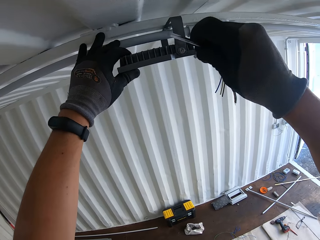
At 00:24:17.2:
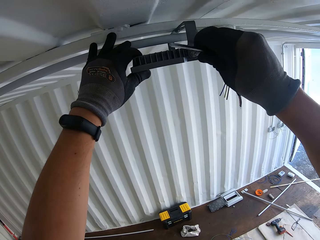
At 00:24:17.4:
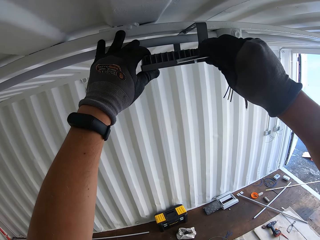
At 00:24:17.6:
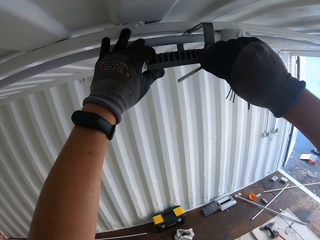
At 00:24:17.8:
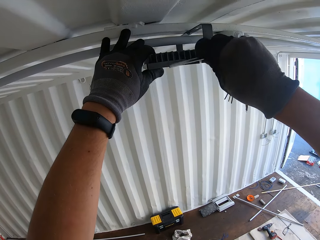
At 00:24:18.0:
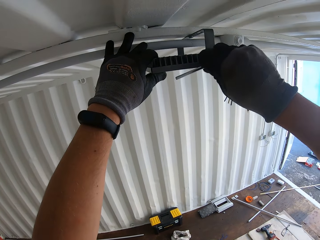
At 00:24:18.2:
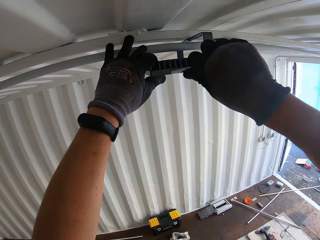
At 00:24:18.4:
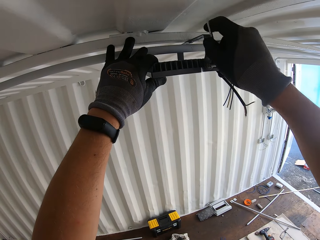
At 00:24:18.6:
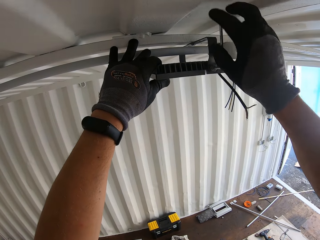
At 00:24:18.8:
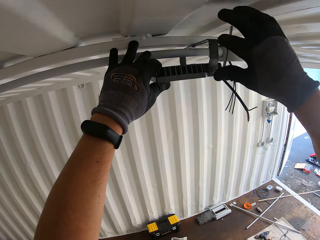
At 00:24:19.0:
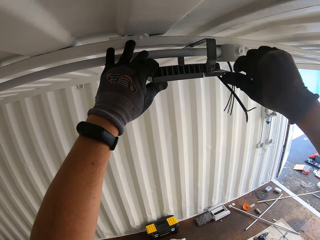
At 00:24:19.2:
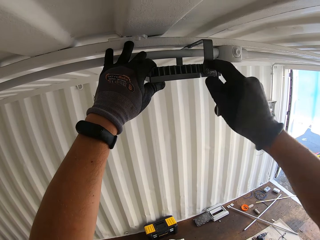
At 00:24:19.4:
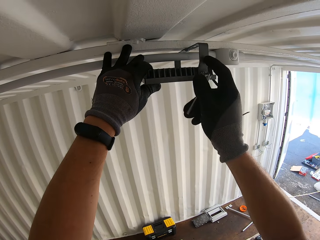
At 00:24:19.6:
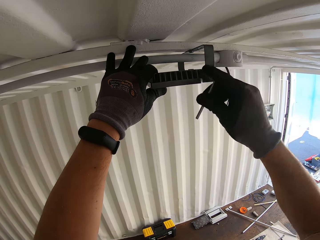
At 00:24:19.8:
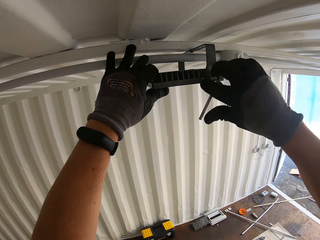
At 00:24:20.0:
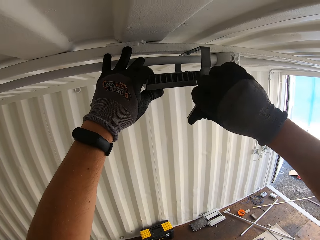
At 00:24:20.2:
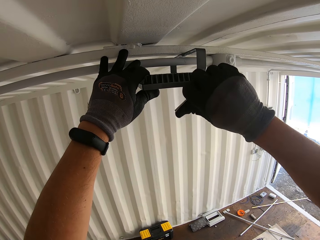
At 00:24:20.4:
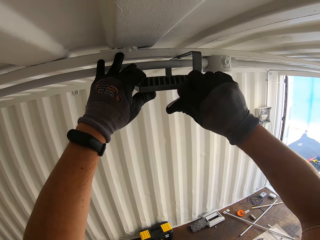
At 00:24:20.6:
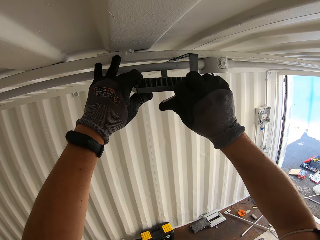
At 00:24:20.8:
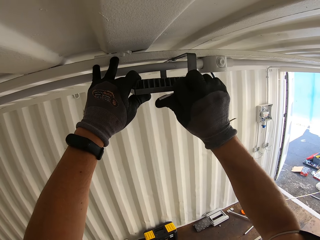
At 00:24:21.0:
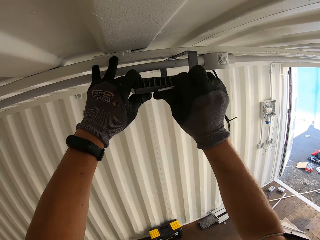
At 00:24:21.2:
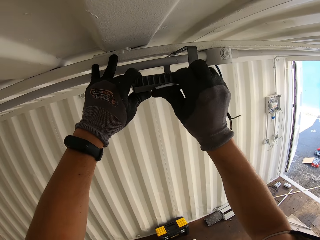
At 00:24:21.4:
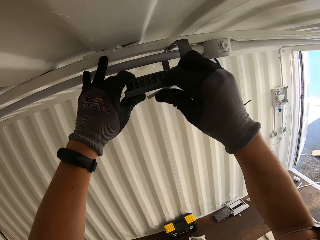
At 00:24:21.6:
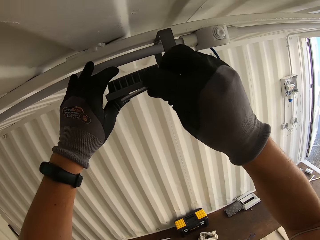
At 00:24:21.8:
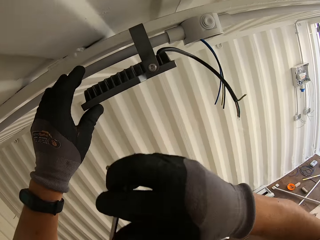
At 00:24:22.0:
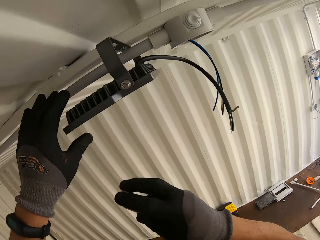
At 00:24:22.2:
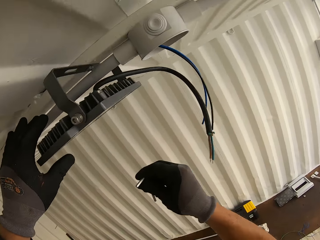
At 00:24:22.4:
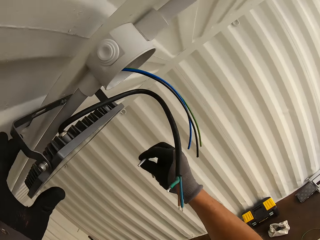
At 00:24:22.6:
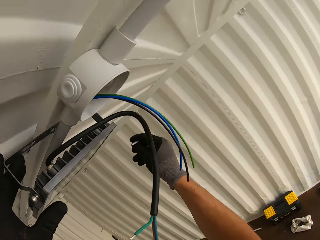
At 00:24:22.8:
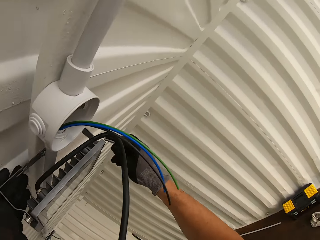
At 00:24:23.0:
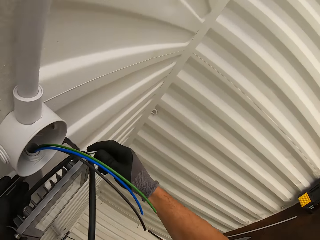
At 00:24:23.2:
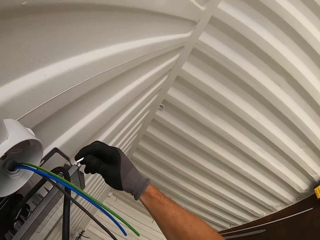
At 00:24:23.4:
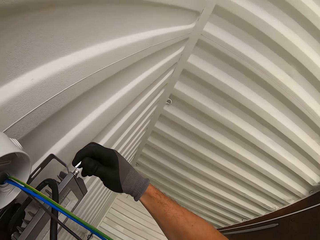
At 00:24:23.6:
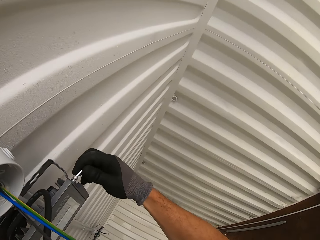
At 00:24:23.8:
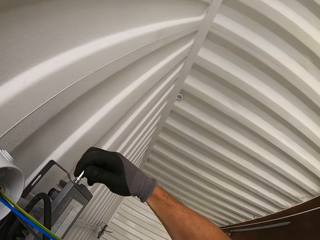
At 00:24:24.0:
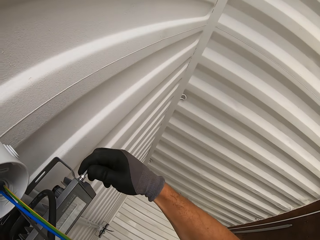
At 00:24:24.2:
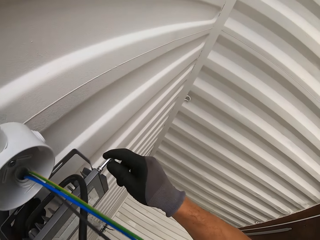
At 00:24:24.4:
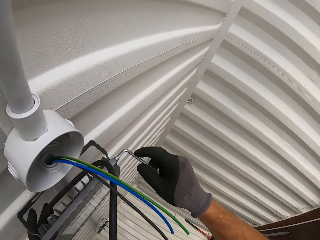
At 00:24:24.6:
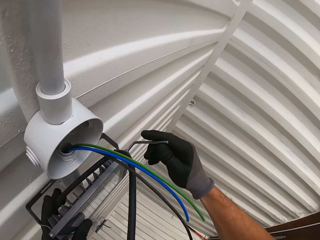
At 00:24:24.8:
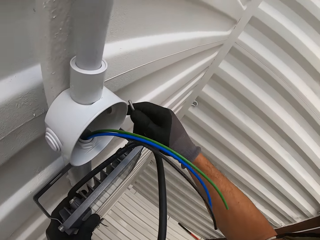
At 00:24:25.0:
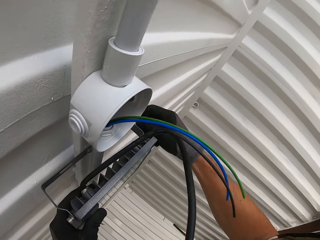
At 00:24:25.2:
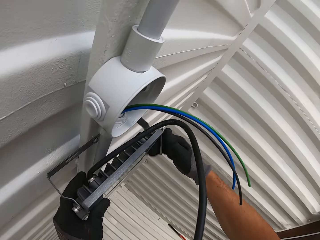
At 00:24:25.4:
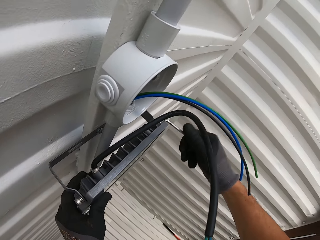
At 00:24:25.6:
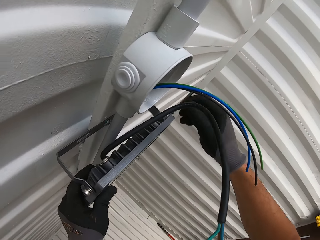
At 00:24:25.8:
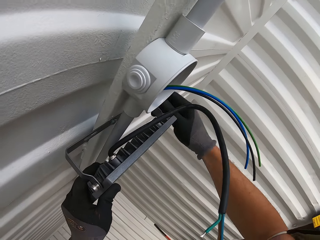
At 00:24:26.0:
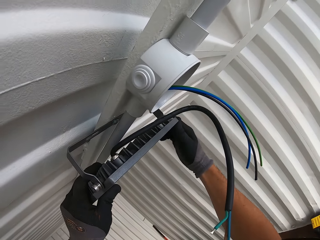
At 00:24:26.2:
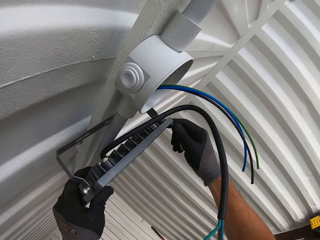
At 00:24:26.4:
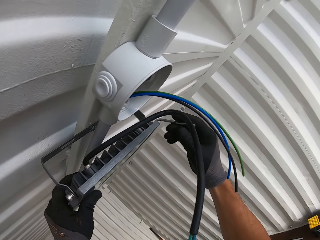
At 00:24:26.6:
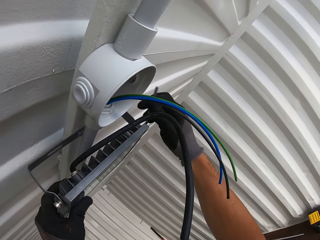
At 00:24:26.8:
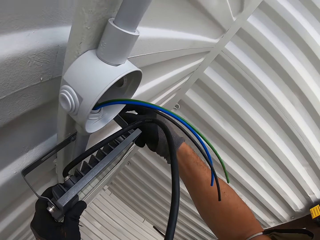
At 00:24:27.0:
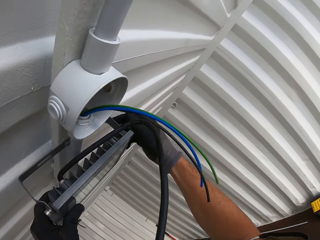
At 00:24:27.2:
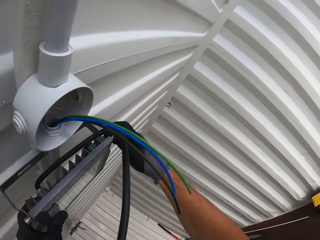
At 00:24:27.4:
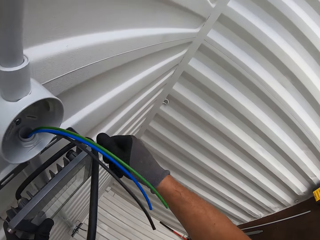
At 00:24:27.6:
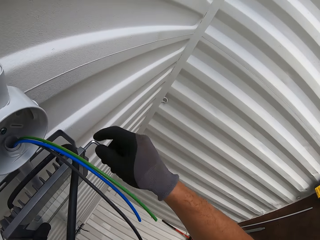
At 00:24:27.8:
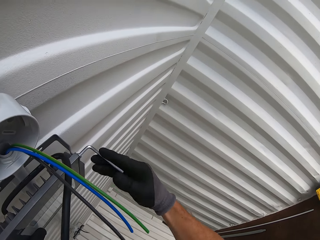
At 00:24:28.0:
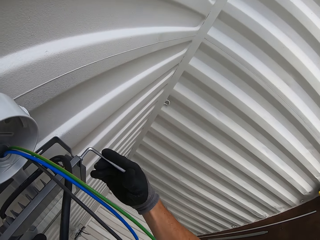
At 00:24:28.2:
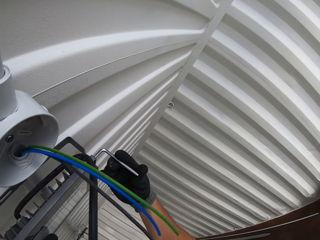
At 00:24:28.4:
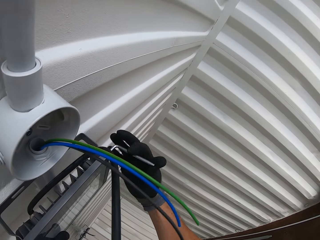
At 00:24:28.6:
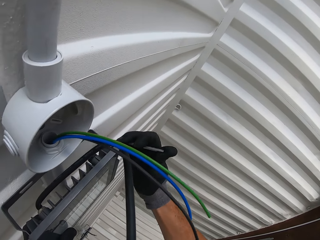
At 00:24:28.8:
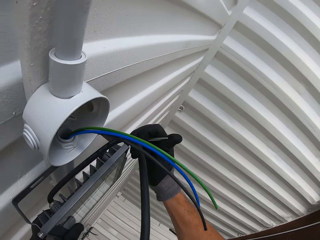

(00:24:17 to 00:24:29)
The camera wearer tightens the screw with a hex key.

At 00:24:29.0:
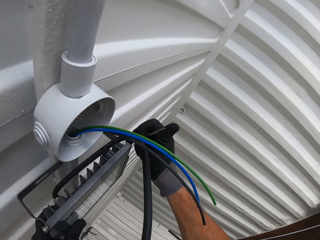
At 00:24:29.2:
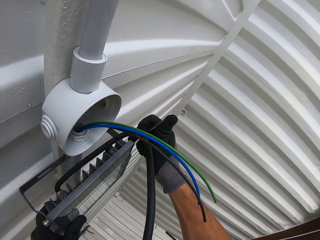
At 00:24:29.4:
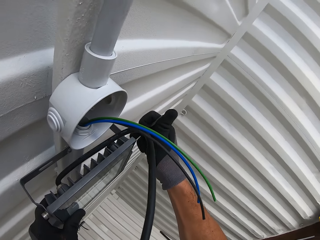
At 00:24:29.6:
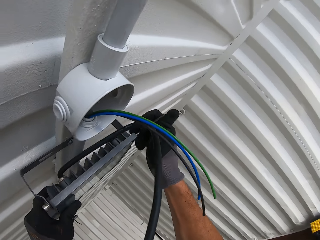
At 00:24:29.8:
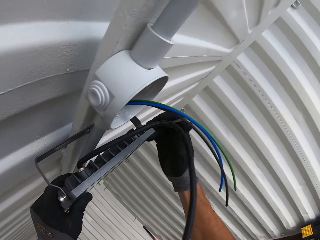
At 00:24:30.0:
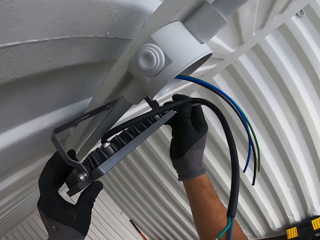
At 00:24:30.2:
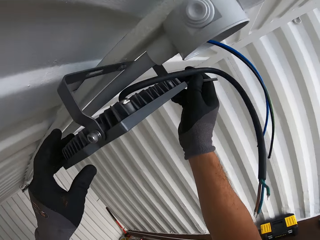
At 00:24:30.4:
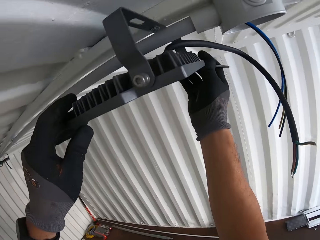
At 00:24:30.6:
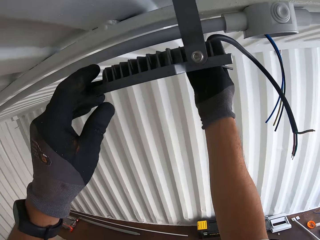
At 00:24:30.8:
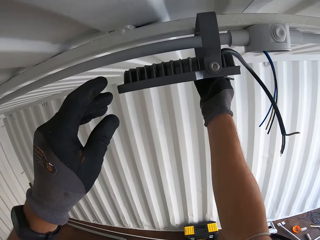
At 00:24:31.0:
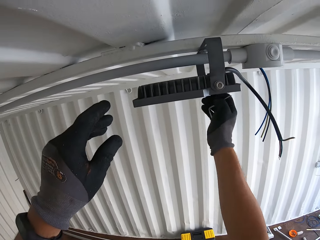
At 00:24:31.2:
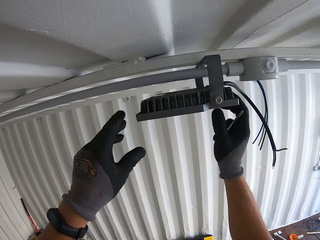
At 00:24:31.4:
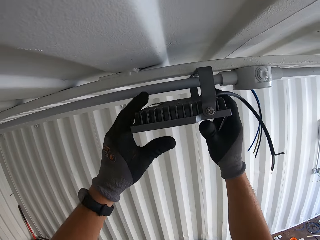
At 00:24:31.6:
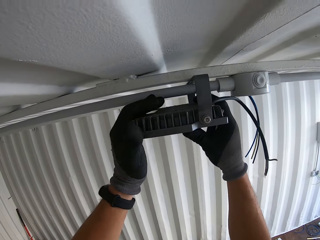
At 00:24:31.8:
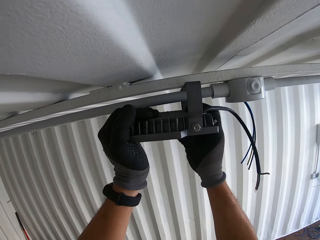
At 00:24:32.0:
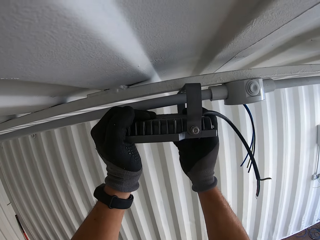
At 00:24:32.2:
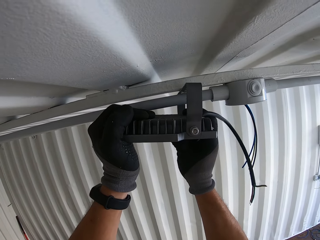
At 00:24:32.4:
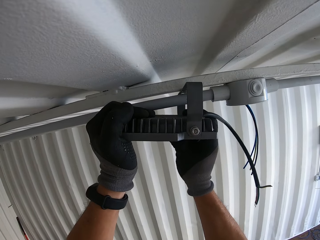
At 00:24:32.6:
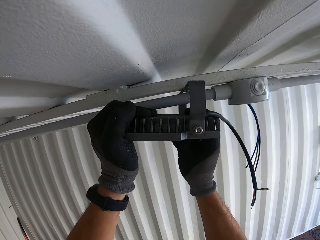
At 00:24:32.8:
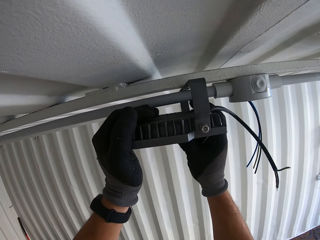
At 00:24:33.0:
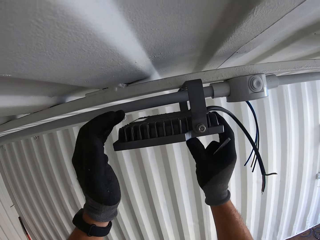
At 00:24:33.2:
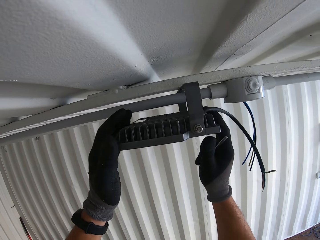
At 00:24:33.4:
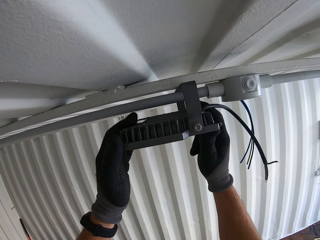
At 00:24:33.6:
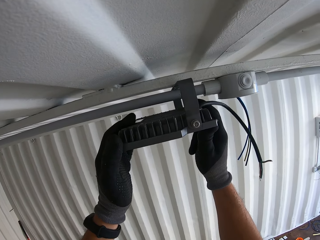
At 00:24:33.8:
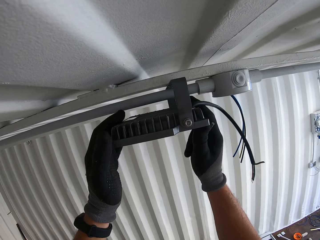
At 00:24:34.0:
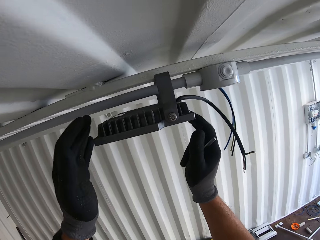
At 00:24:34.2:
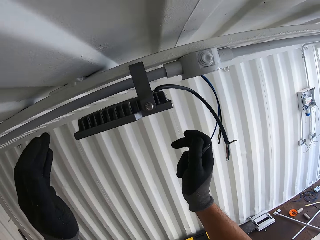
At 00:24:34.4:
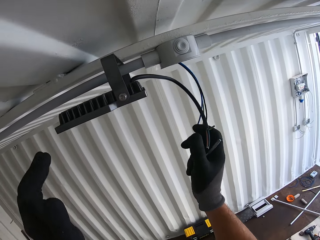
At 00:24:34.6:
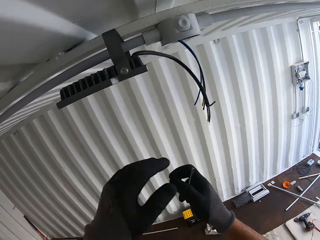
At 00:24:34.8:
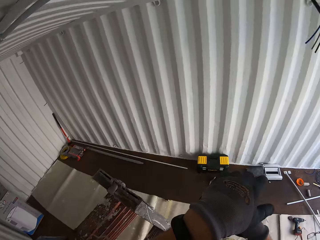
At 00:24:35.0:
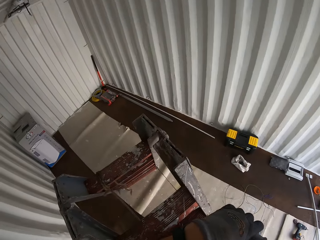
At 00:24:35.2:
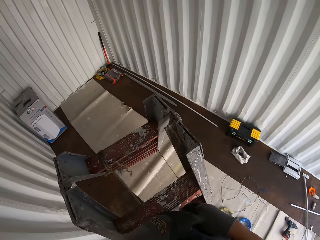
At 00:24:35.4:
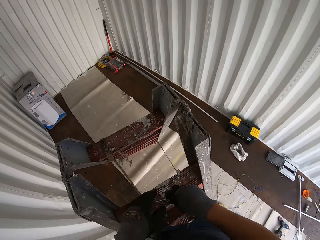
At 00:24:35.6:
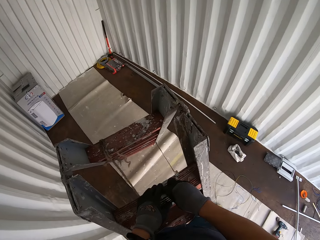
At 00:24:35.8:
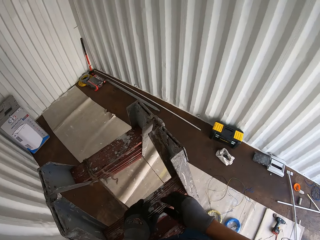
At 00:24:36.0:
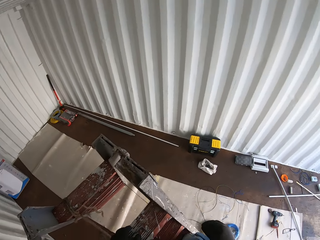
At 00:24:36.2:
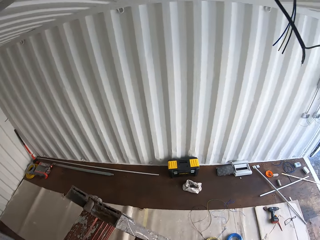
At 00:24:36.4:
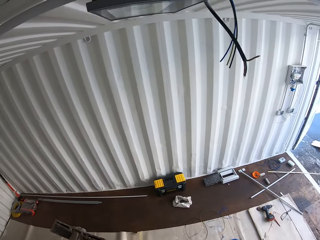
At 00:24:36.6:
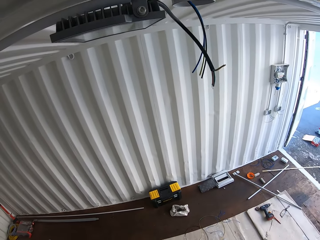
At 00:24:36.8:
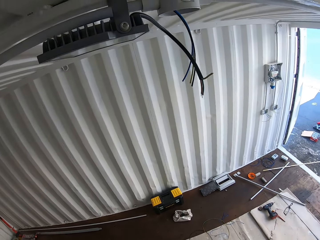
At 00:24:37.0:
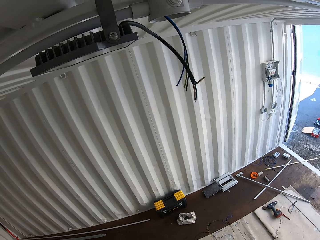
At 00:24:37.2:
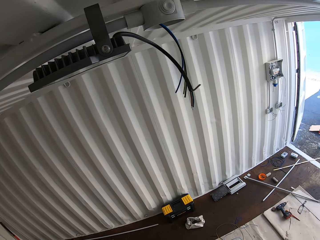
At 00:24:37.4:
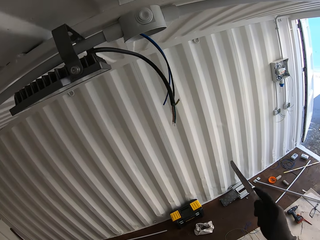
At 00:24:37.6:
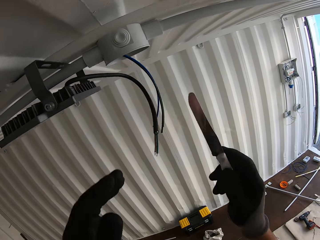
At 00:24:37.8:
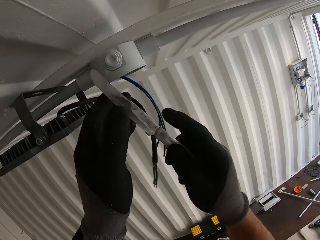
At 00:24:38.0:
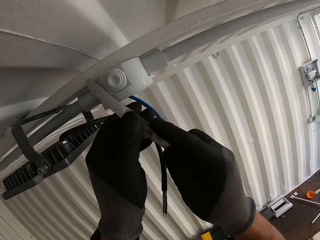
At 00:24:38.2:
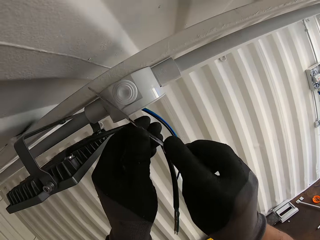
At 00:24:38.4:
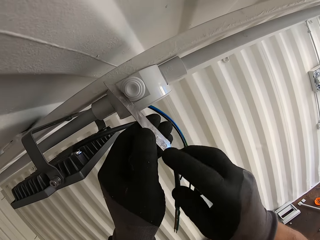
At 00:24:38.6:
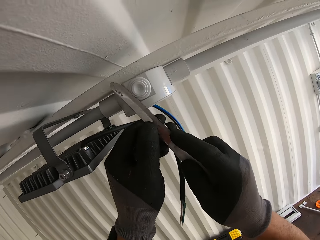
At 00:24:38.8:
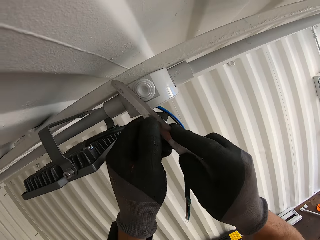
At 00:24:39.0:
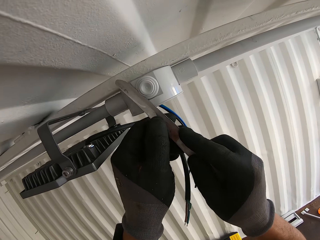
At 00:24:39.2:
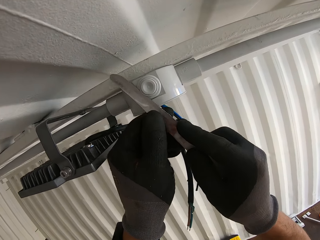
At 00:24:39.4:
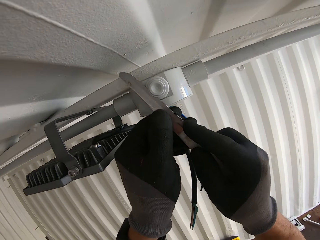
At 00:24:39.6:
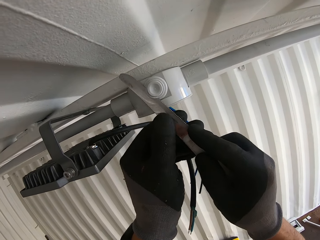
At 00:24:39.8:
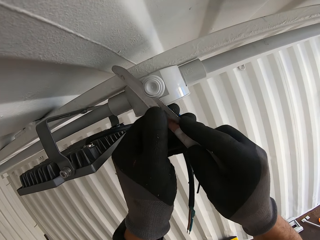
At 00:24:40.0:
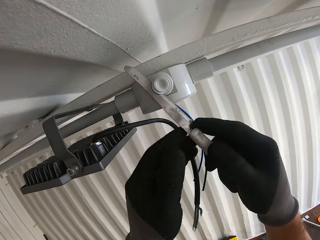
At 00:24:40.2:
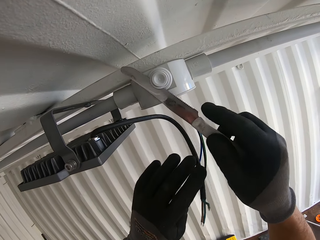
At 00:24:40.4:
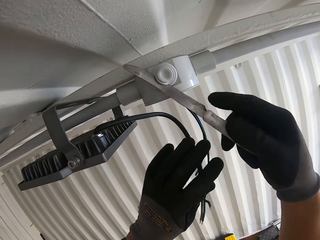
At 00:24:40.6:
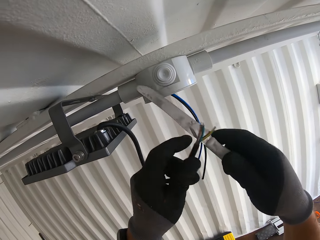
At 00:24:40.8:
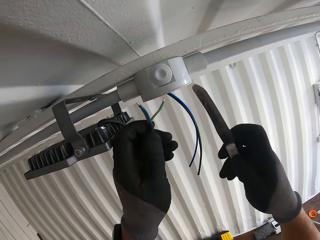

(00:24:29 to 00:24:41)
The camera wearer tilts the light bulb. They look at the LED light. They put the hex key or screwdriver on the ladder. They look at the LED light. They cut the pipe with a bread knife.
